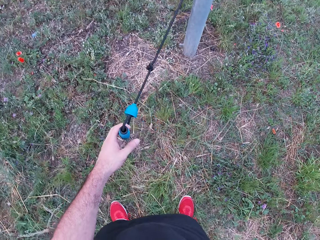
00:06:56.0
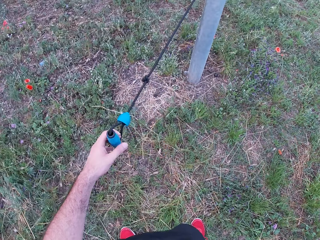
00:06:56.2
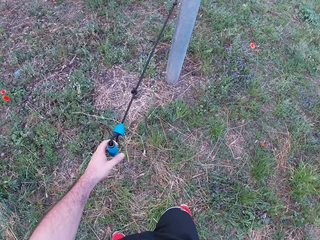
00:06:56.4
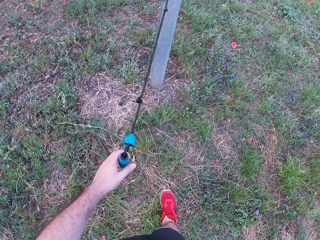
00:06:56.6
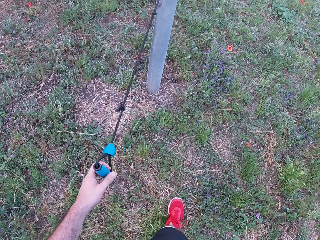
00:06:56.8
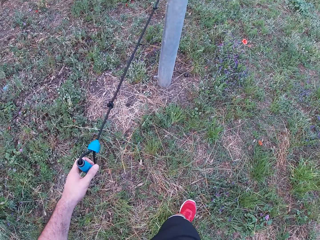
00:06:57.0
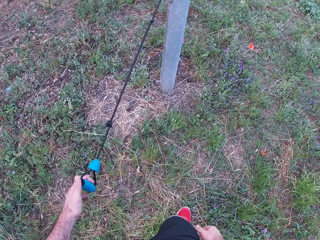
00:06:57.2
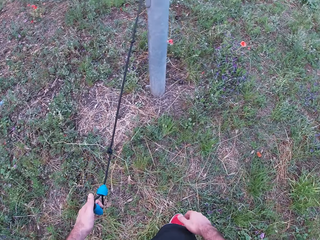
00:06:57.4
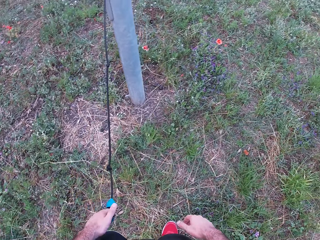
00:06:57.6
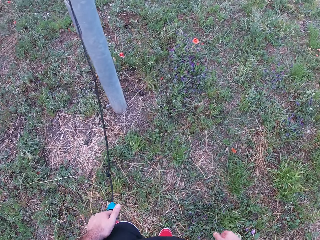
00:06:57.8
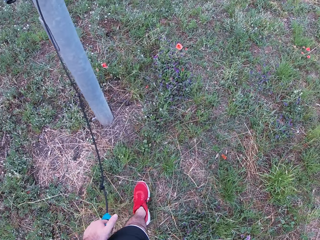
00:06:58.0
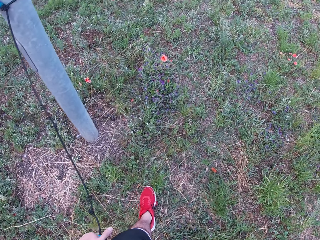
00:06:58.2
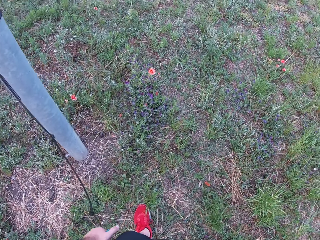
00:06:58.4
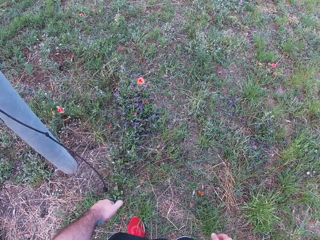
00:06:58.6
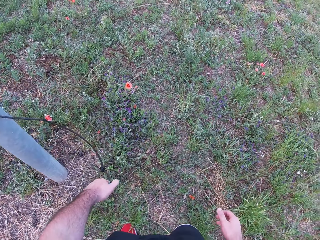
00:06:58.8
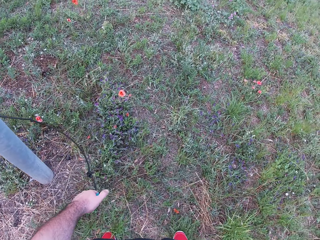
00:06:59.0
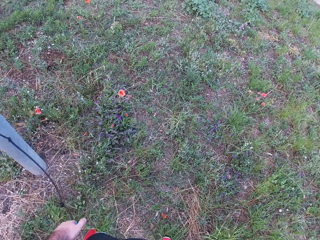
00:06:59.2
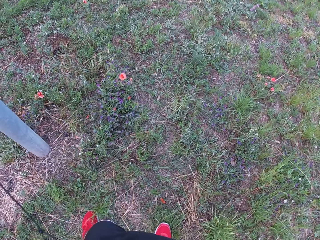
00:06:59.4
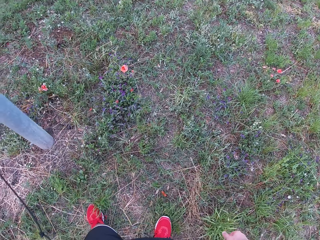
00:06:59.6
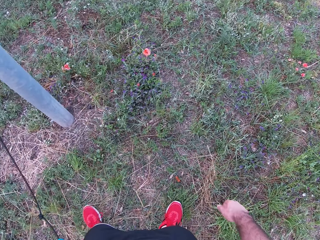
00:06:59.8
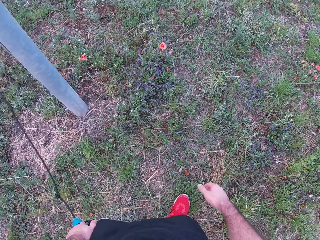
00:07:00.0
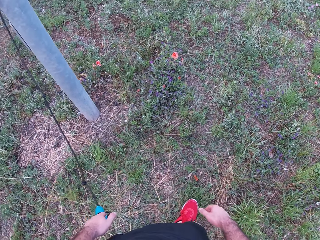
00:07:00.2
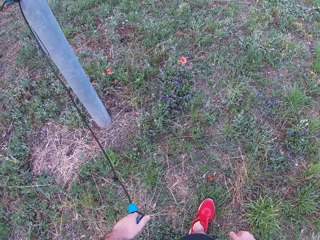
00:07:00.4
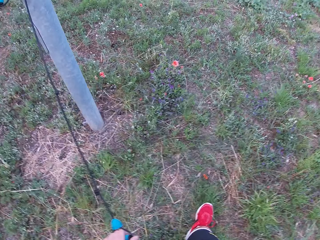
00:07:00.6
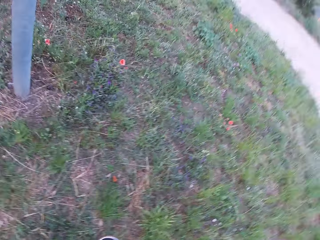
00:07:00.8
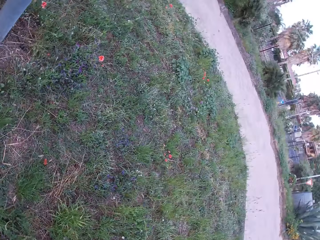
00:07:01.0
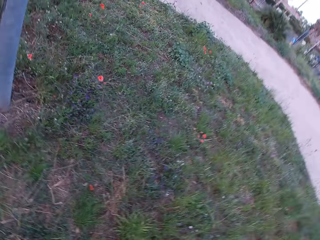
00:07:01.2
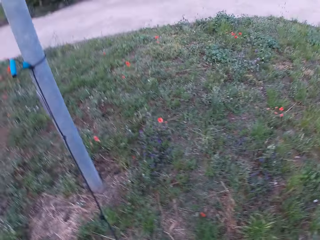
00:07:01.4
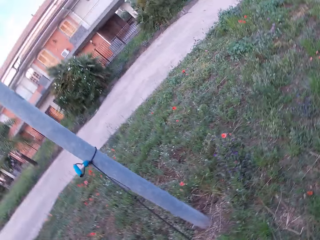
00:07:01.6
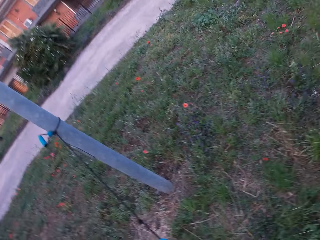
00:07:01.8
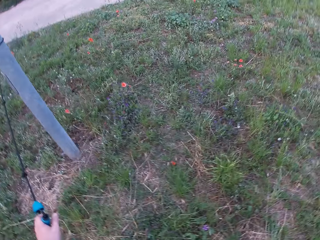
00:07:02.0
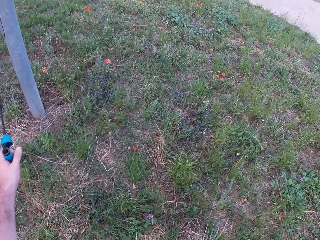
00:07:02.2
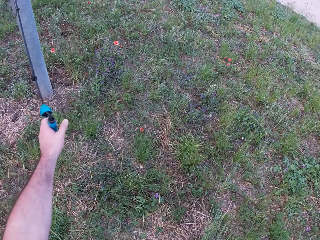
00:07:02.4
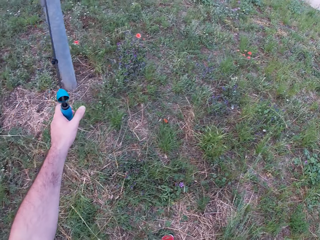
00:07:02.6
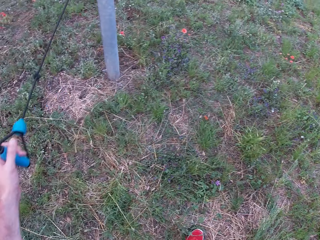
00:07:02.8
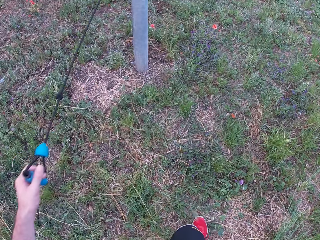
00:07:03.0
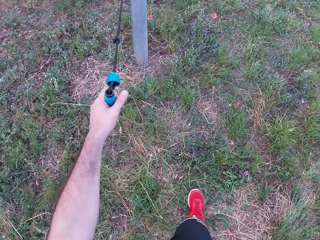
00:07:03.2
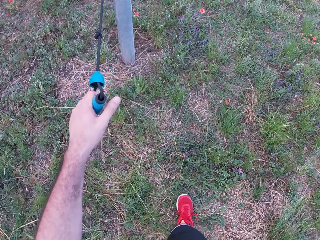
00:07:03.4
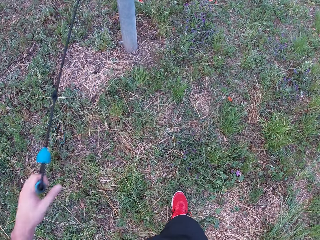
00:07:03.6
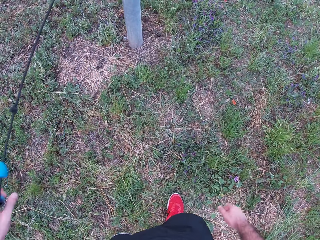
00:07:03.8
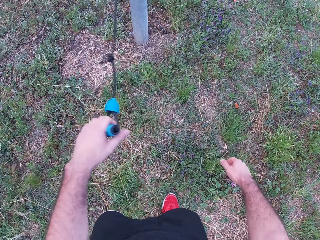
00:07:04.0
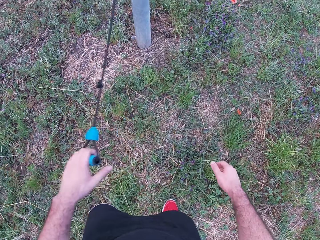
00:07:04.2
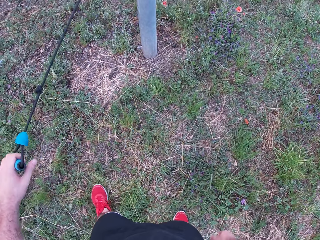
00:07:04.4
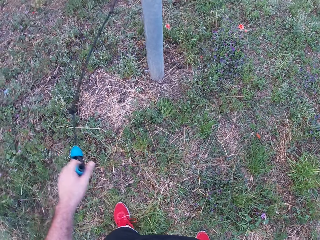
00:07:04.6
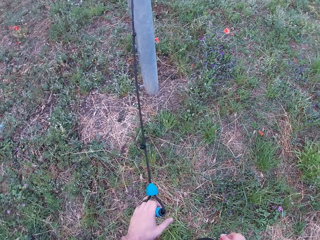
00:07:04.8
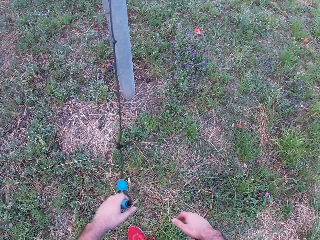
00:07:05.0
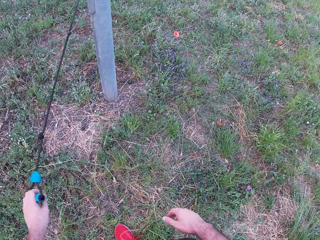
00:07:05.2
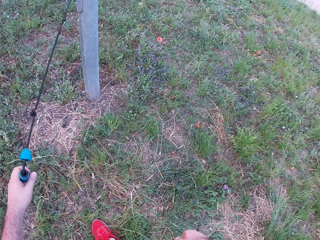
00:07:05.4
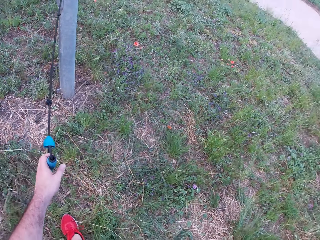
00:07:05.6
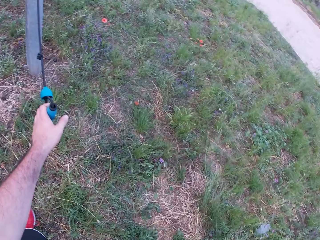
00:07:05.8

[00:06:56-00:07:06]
The camera wearer drops the right hand. They move both hands. They walk around. They look around. They pull the rope with the left hand.

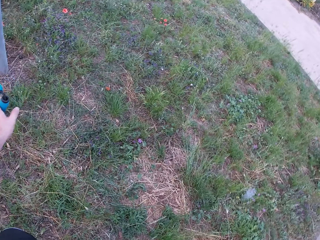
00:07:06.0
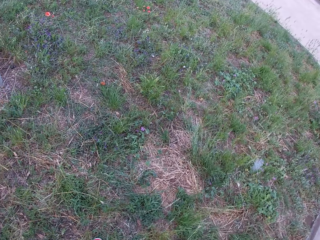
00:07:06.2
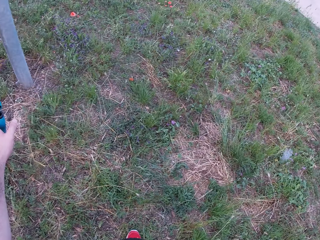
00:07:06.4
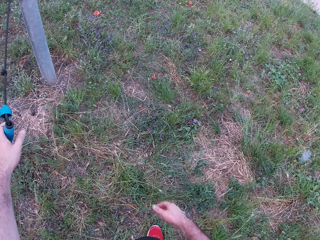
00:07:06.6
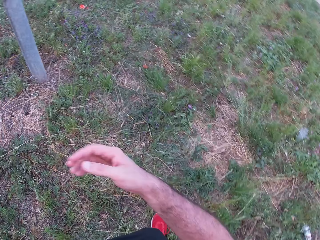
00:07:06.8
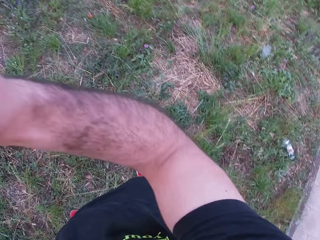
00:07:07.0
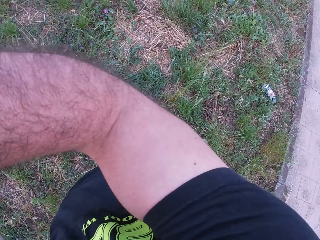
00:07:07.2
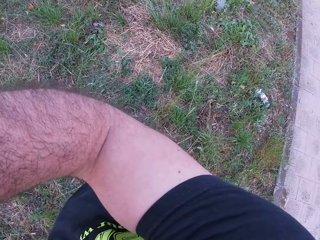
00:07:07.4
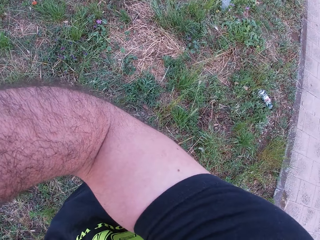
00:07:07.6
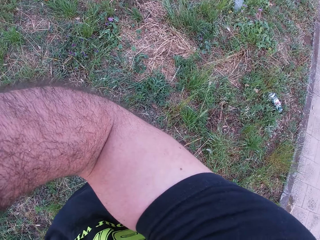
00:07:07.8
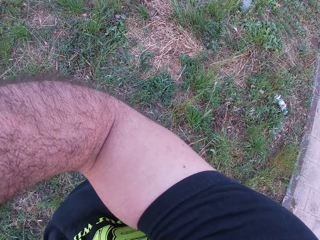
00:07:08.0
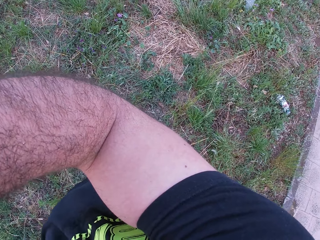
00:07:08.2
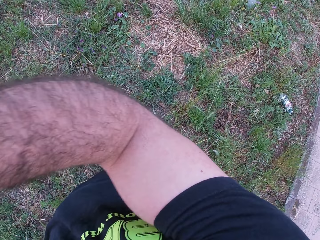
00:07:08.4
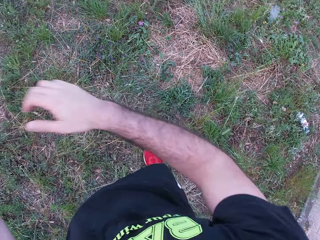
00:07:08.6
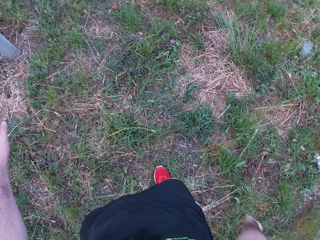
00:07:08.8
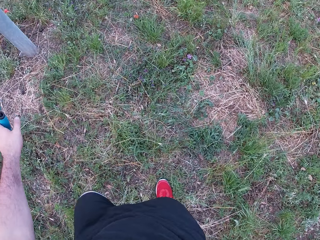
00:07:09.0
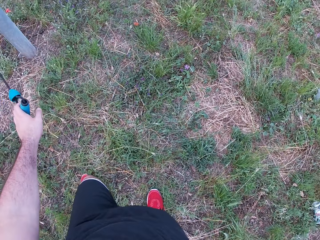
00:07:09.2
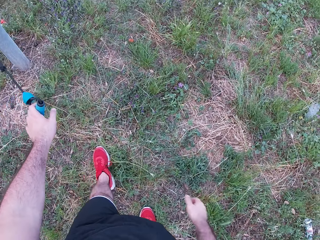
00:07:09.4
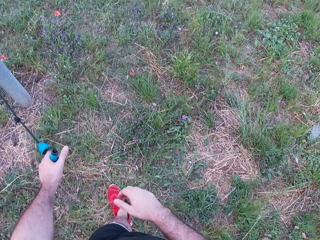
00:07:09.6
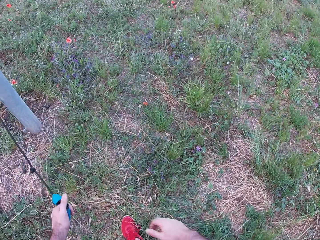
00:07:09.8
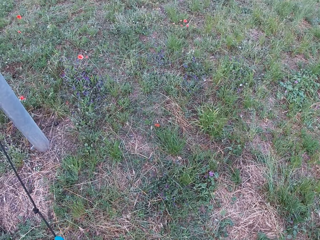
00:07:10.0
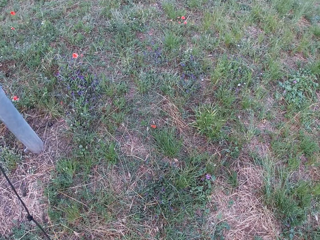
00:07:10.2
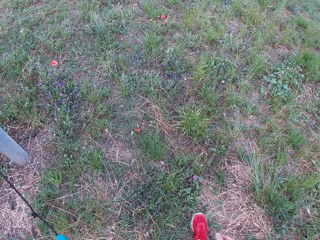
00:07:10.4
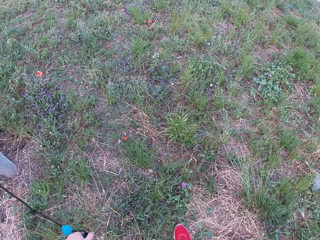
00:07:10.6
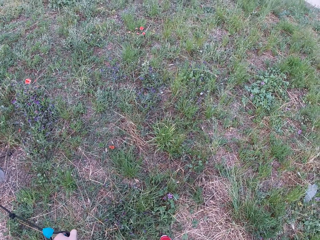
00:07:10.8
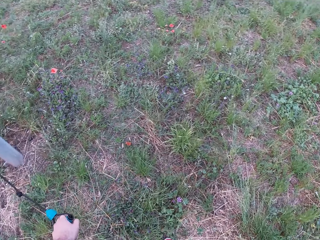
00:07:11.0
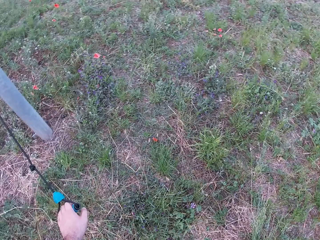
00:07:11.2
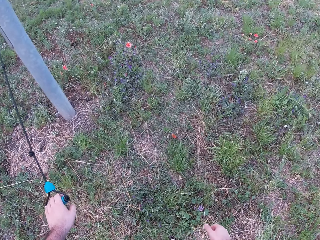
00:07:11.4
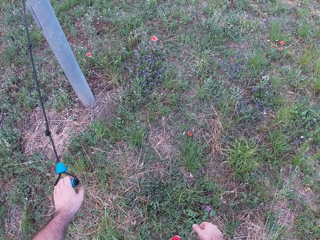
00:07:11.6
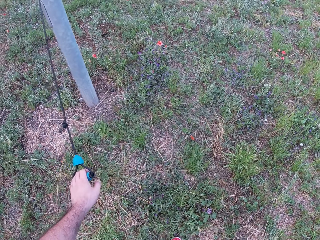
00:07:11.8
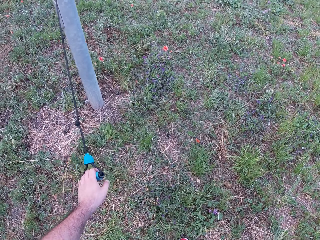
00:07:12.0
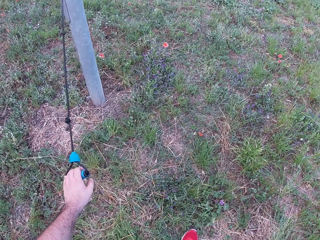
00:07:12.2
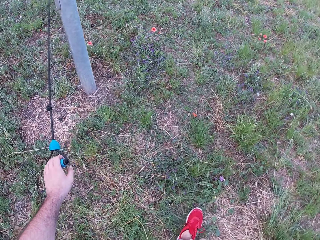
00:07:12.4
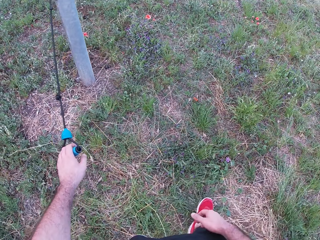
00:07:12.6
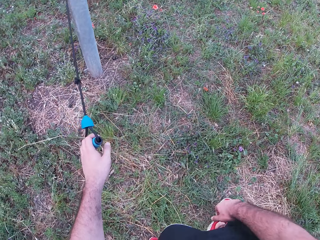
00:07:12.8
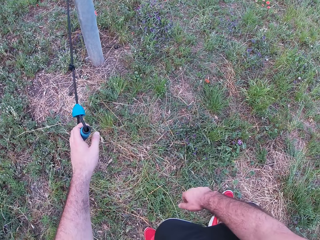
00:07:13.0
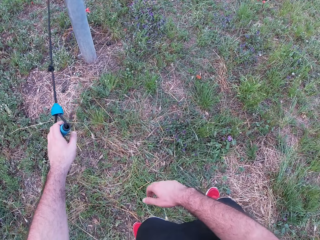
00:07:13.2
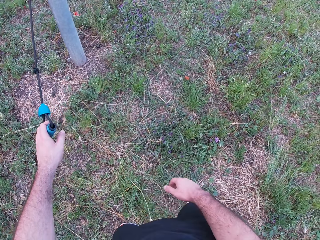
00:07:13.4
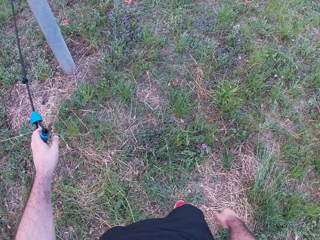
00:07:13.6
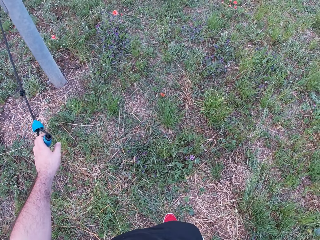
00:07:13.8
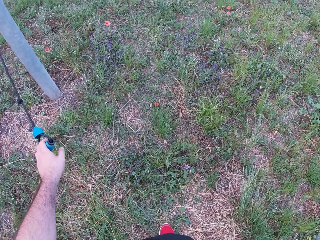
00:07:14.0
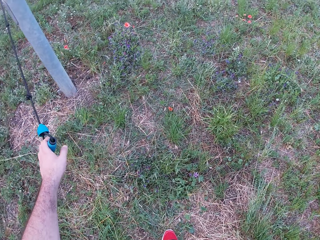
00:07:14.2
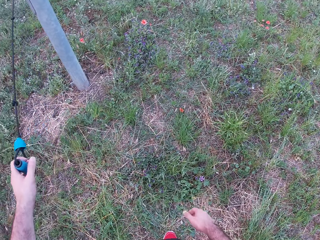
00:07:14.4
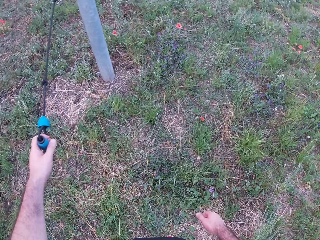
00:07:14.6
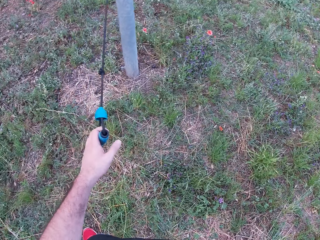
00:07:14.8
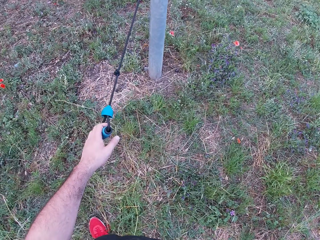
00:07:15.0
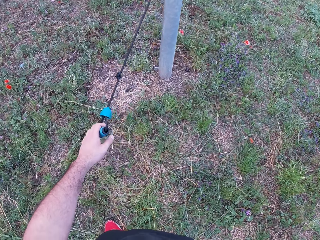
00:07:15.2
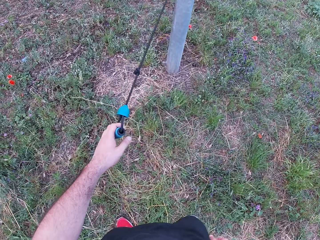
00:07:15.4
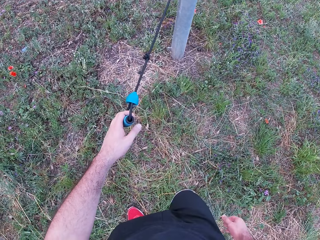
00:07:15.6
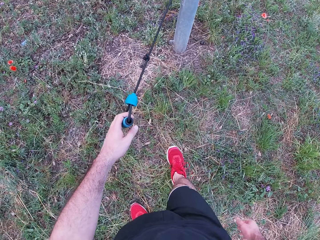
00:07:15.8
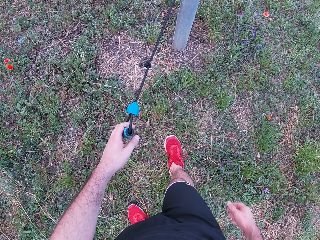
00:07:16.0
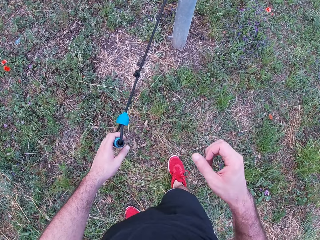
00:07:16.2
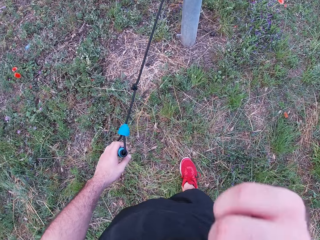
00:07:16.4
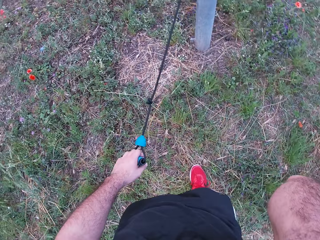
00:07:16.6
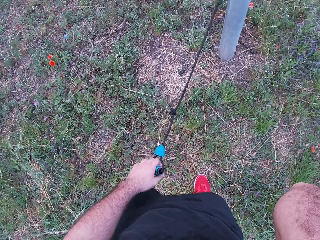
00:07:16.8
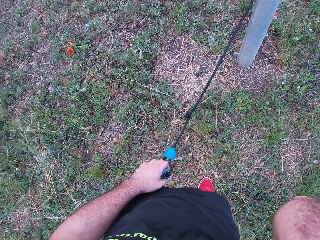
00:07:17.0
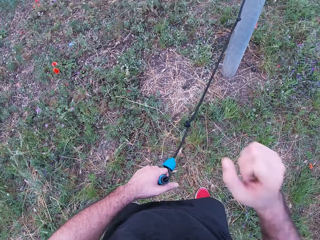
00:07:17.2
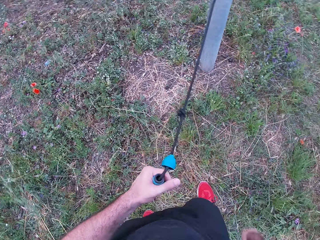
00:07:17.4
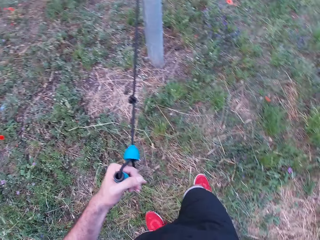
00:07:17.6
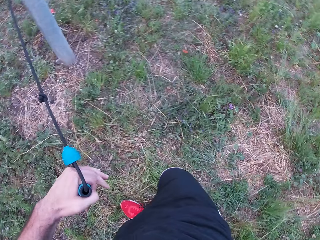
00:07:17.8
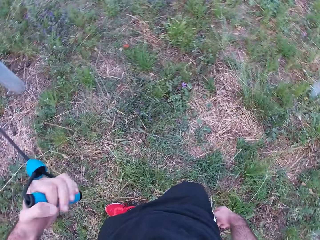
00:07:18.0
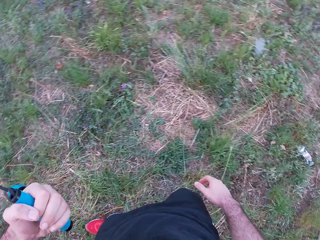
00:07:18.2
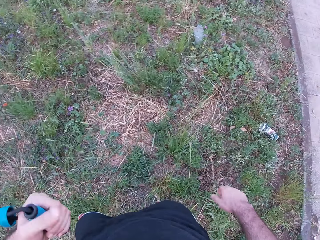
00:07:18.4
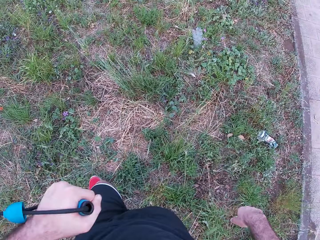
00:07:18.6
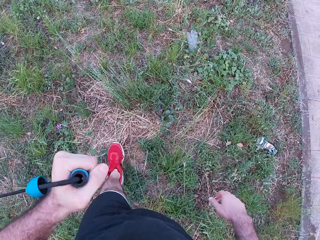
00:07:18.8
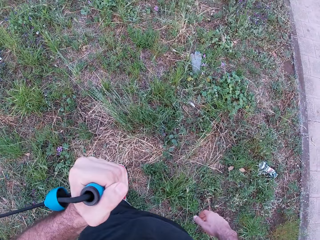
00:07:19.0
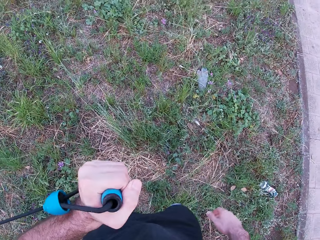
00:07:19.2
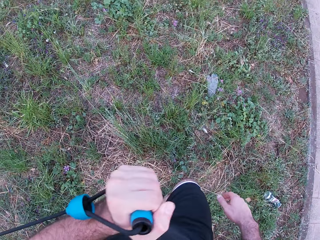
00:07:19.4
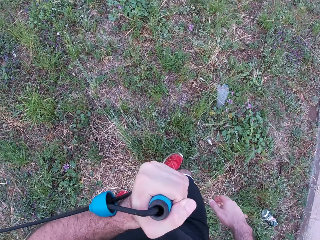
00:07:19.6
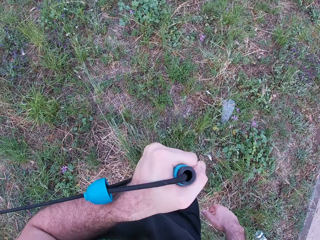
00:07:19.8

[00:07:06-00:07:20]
The camera wearer looks around. They lift the right hand. They adjust the camera. They drop the right hand. They walk around. They look around. They make a step. They lift the right hand. They drop the right hand. They walk around.
